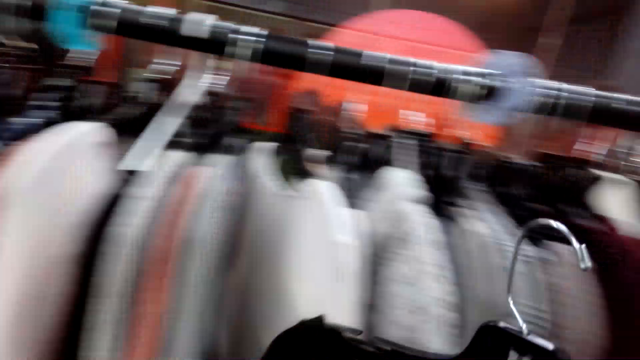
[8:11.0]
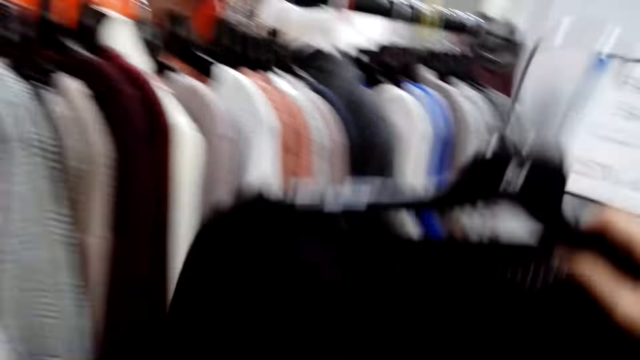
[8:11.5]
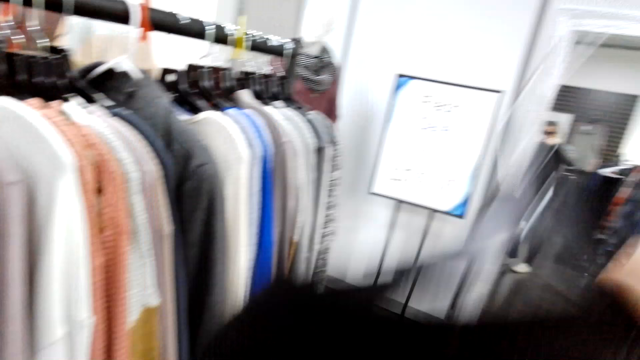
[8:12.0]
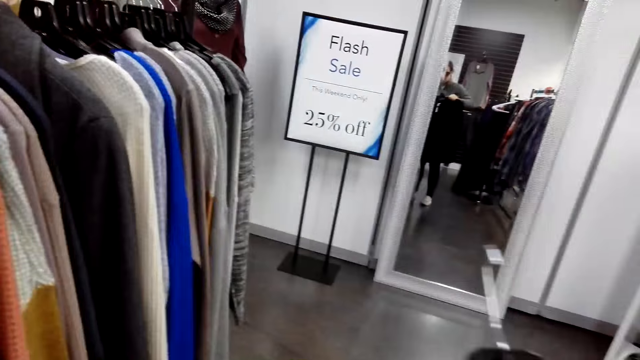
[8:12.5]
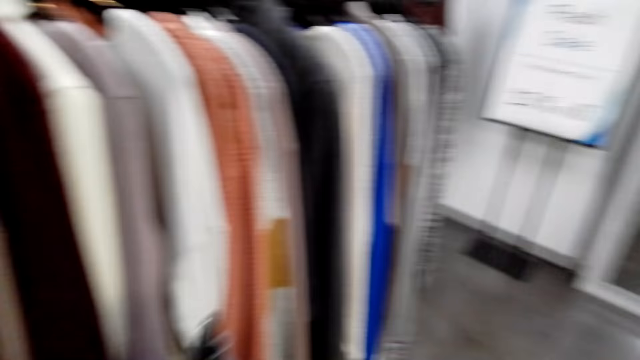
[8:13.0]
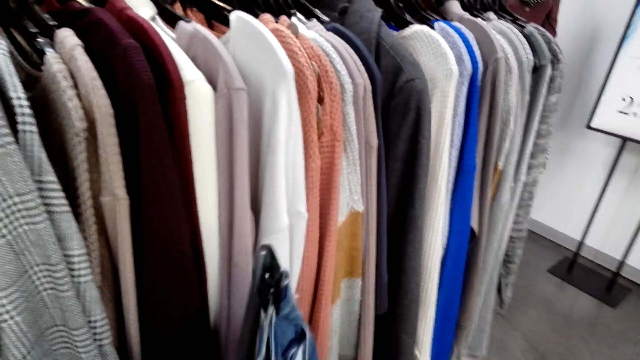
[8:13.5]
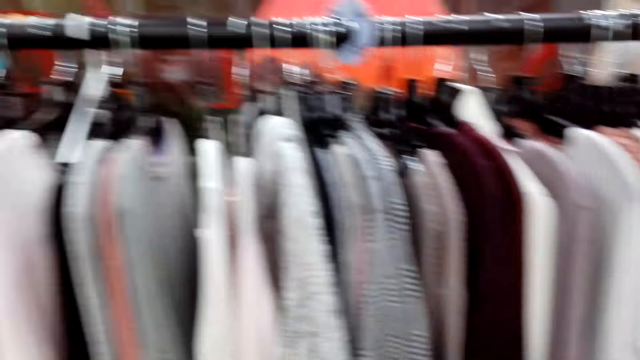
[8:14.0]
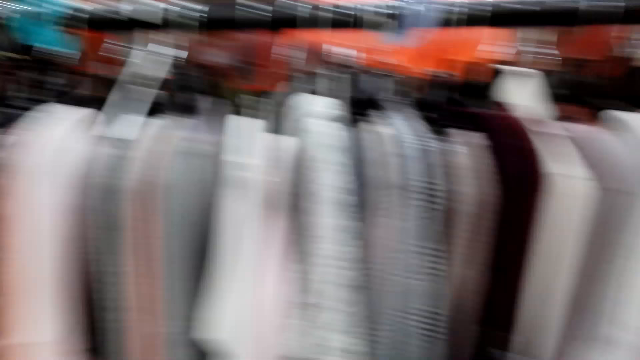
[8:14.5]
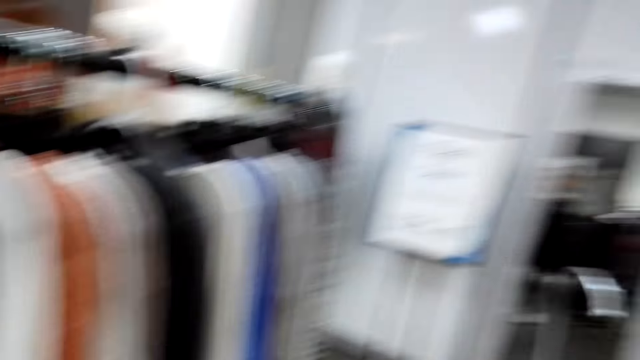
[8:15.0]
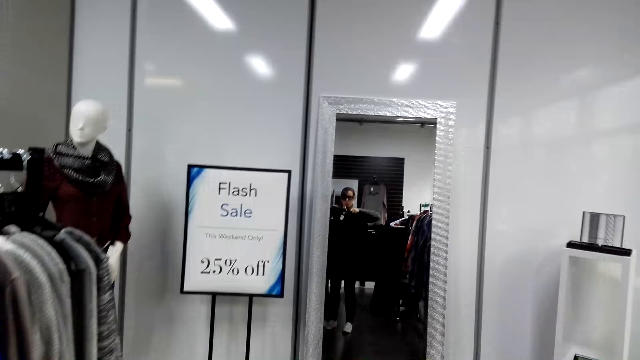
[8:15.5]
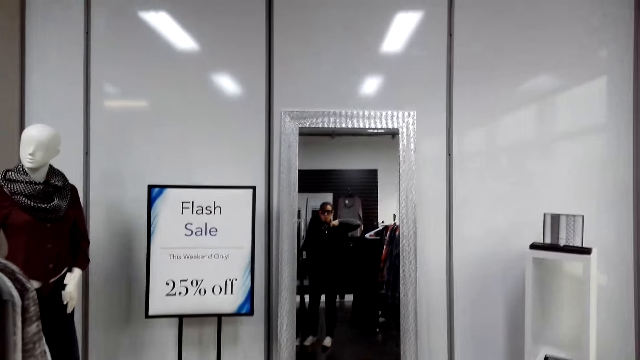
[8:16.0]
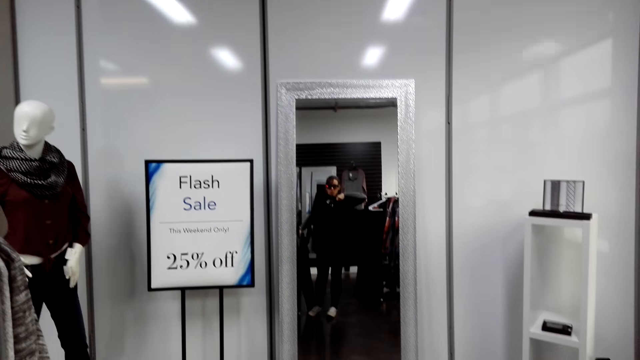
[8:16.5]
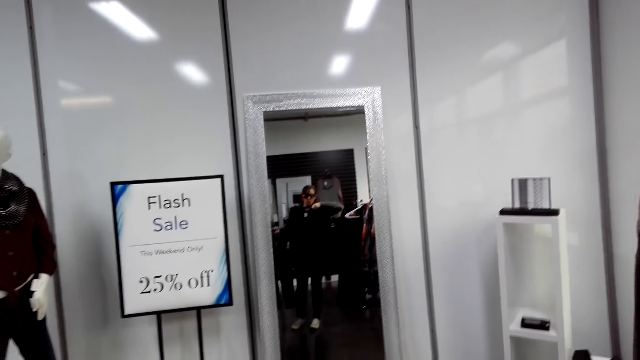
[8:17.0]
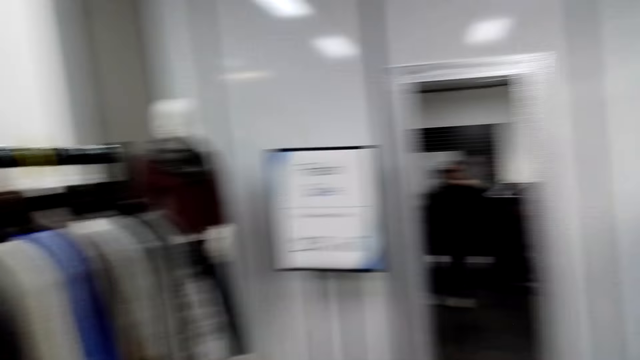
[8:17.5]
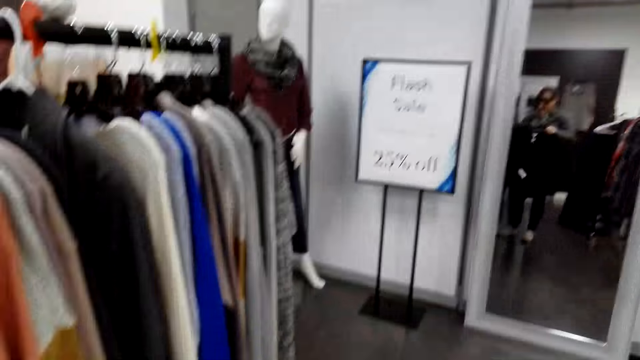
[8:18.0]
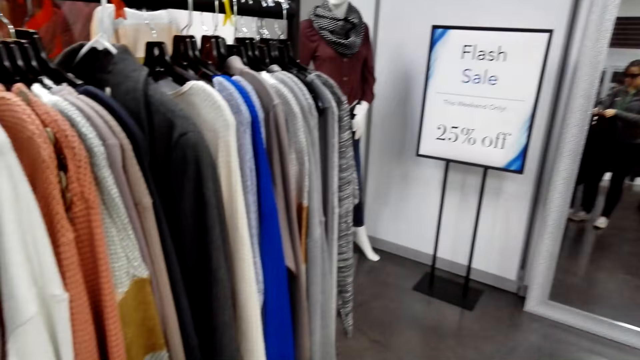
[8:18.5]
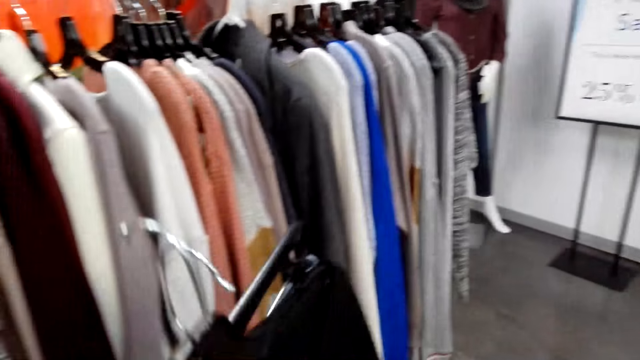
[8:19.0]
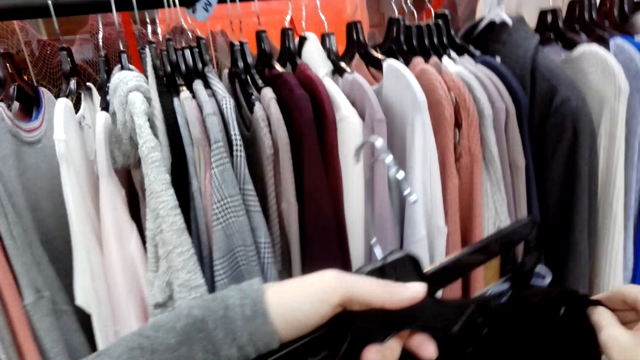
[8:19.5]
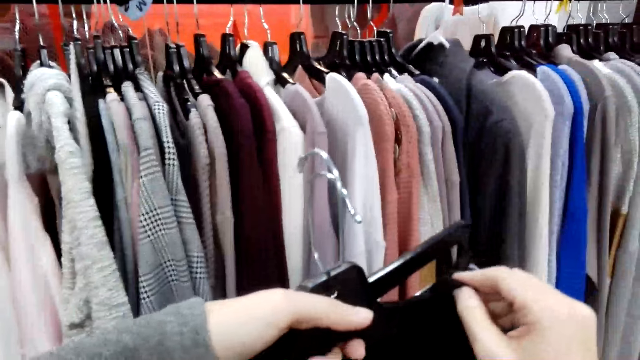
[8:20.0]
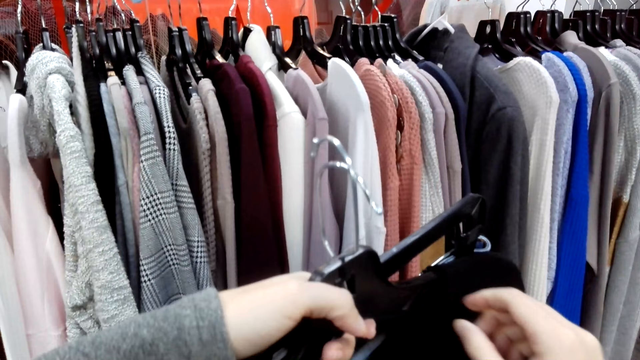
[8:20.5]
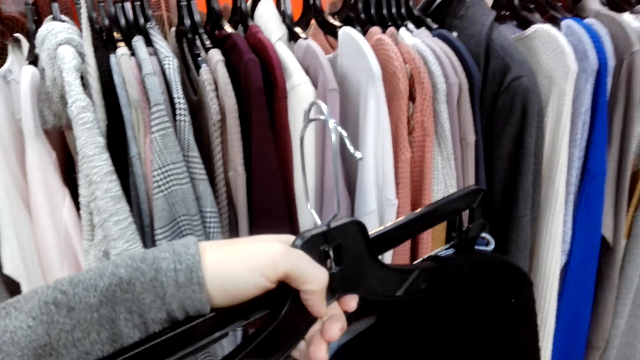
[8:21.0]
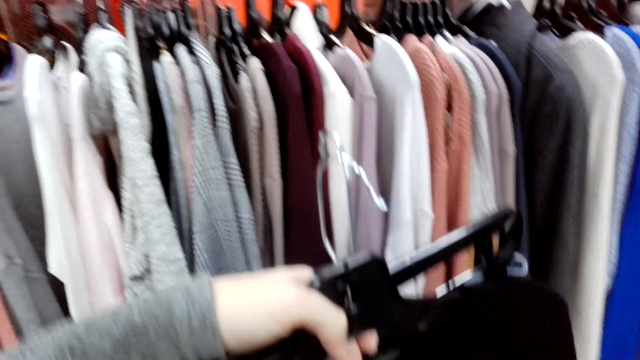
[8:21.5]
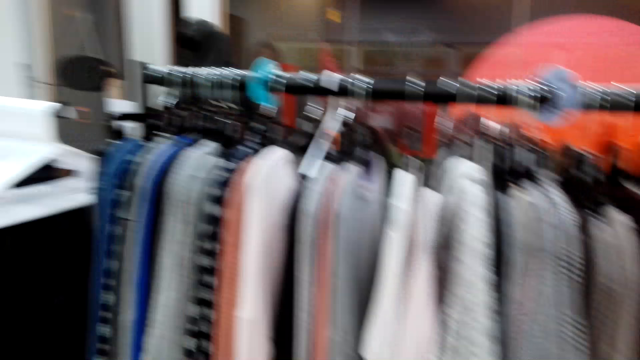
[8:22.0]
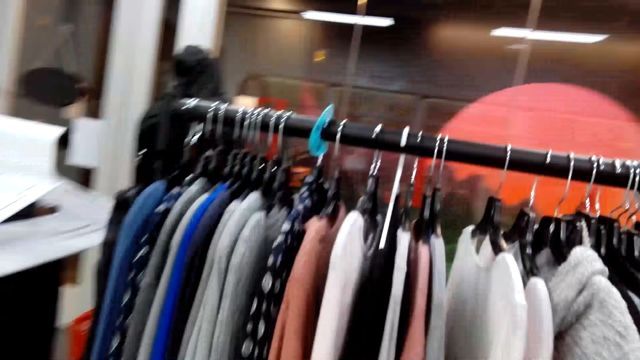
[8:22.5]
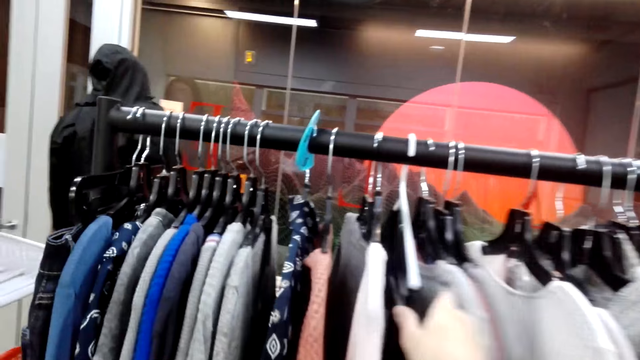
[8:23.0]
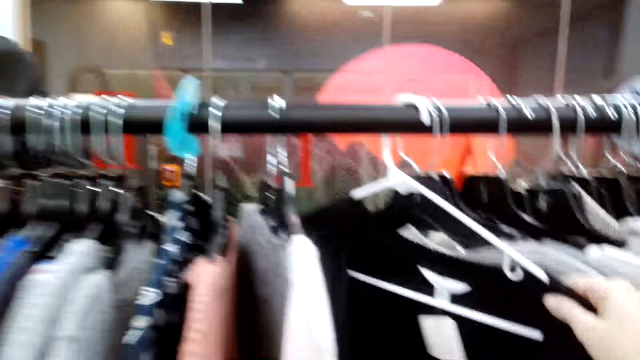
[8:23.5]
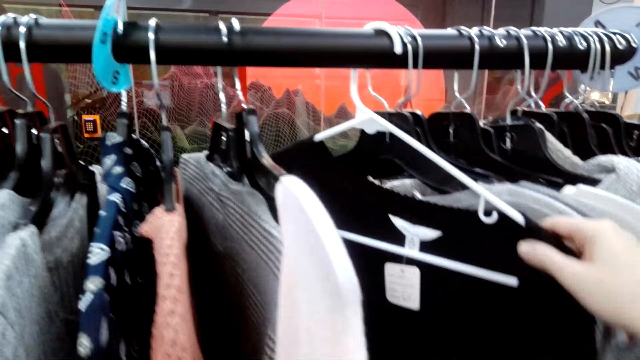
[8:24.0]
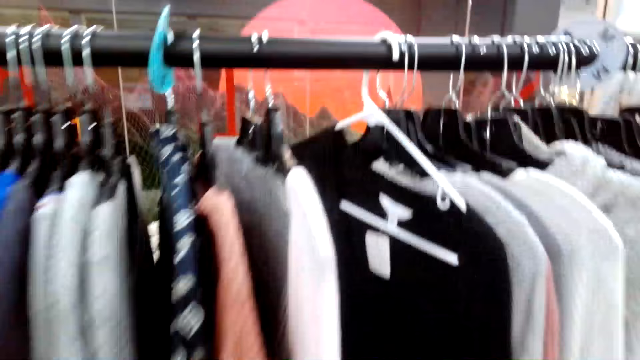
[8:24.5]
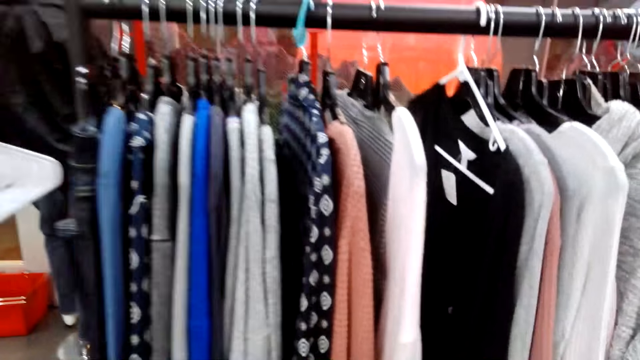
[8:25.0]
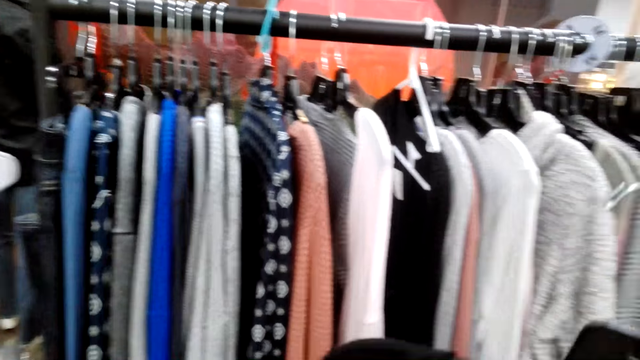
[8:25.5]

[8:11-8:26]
The camera wearer picks tops from the hanger with the right hand. They look at the top. They look around. They take a look at the top in the mirror. They hold the top in the left hand. They move around. They push the top aside with the right hand. They touch a cloth.

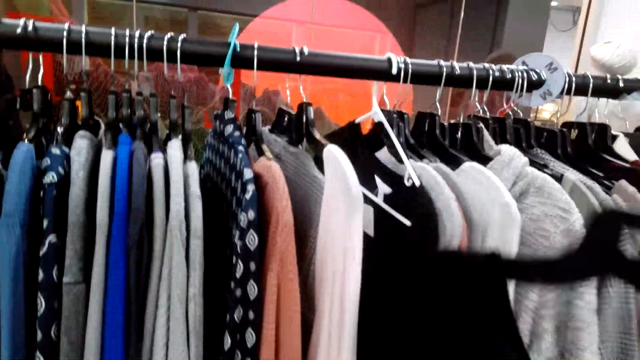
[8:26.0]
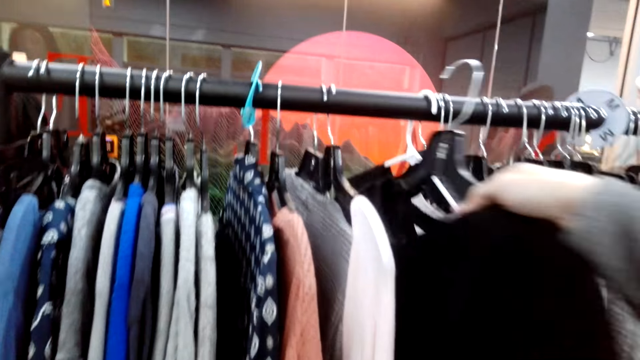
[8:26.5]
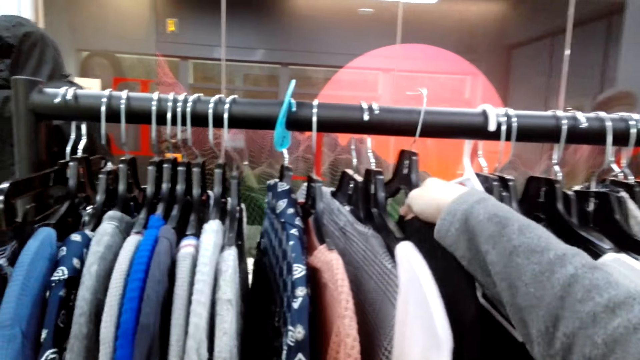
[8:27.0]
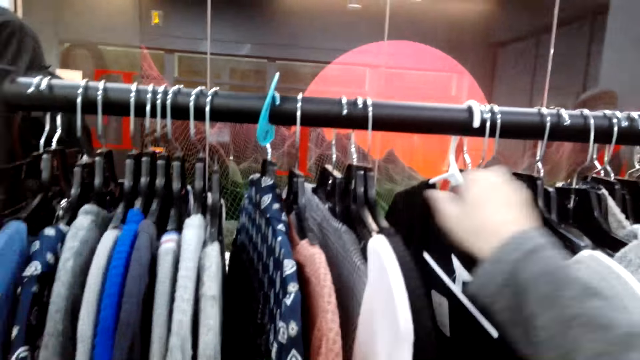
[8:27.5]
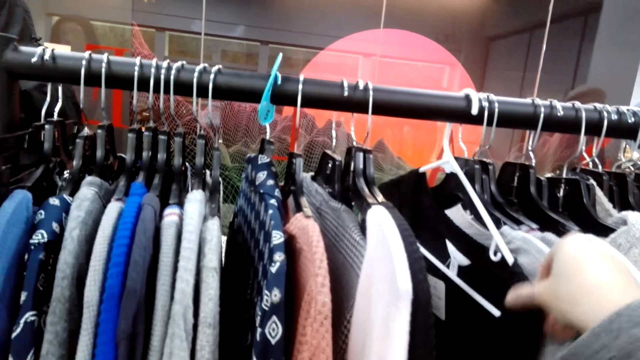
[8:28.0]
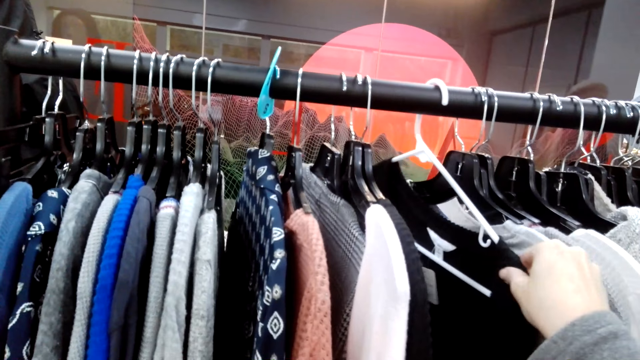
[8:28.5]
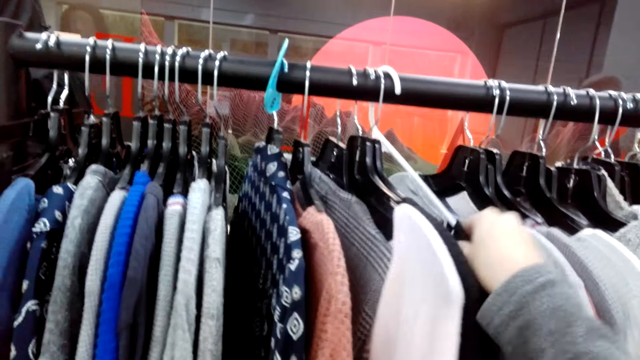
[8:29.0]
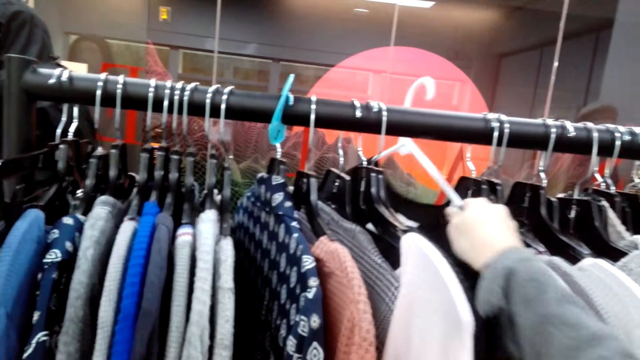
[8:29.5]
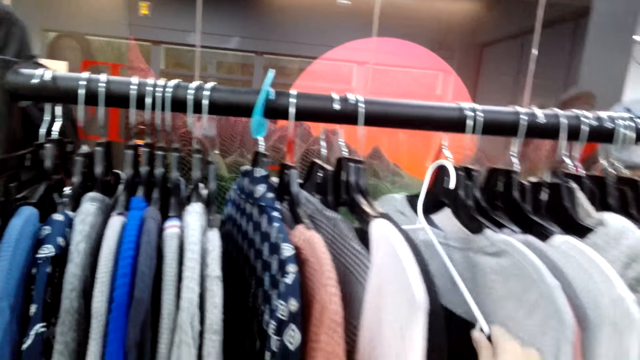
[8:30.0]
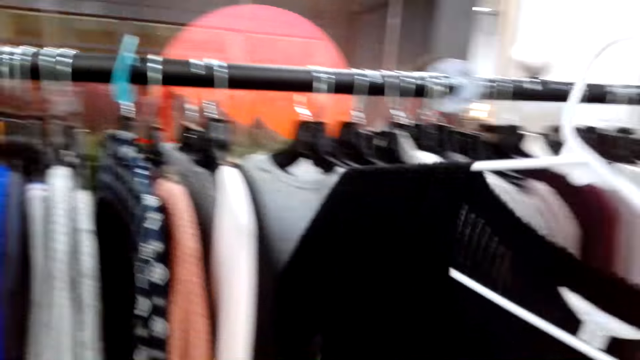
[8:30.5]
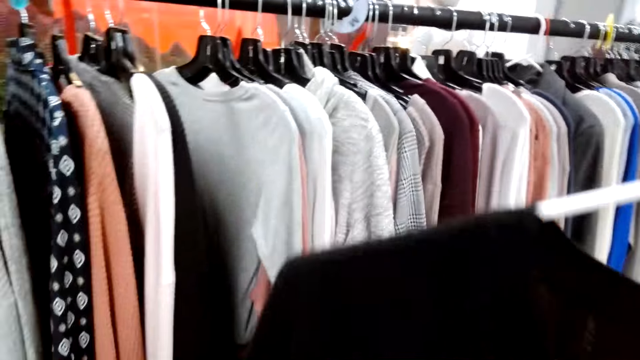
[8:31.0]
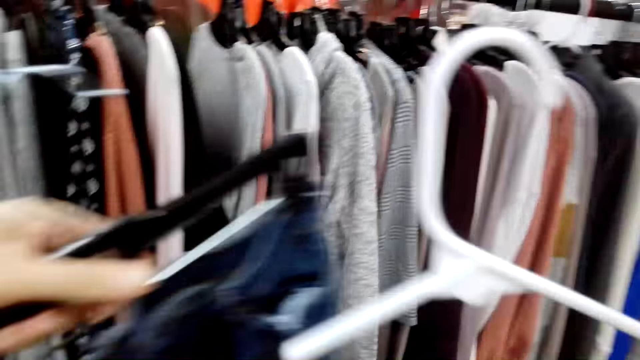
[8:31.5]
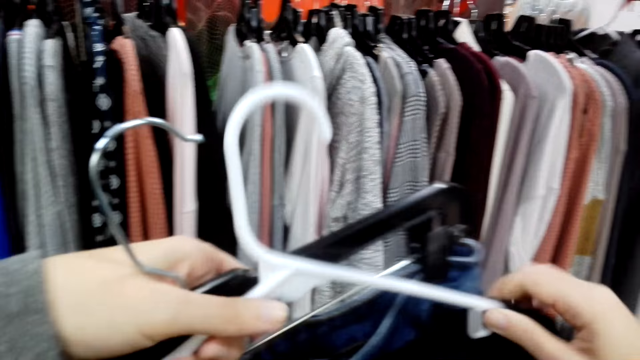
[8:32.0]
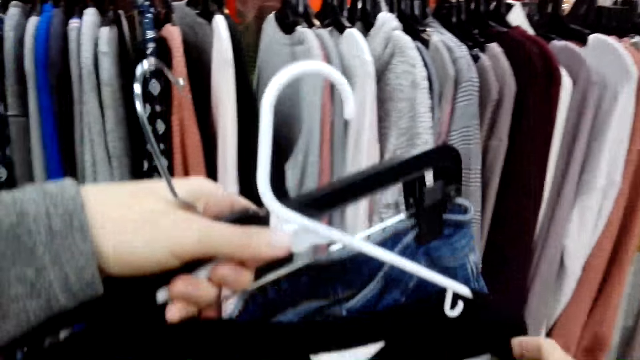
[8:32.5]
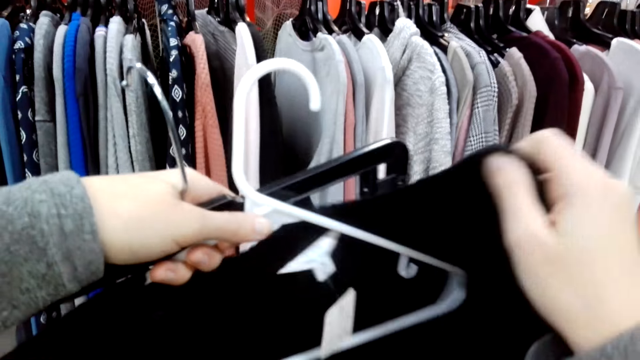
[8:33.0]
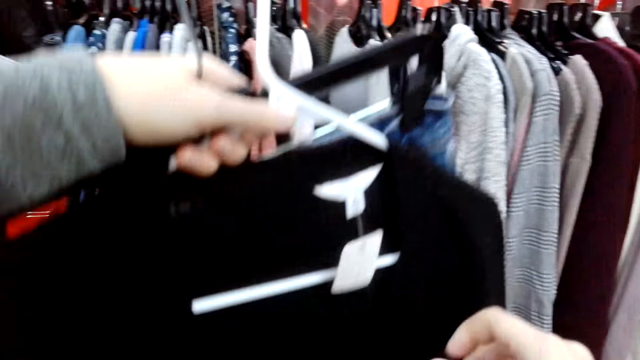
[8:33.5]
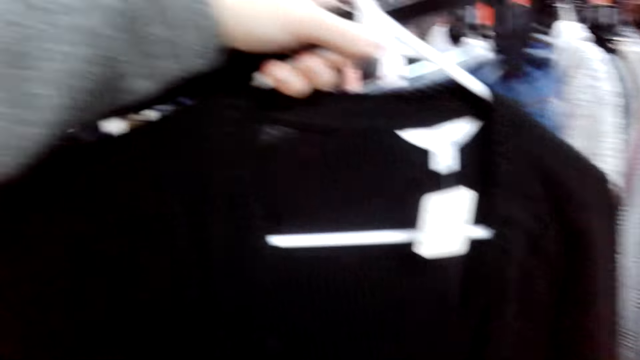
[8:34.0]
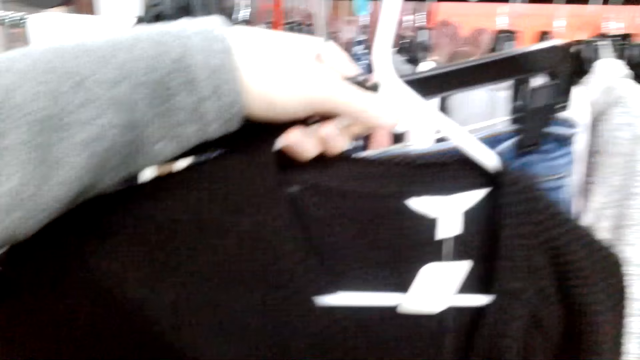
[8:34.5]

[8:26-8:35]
The camera wearer hangs the top on the hanger with the right hand. They pick the top from the hanger with the right hand. They hold the top in the left hand. They stretch the top with the right hand.
